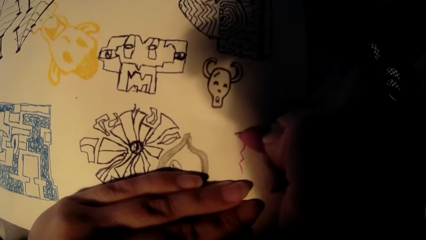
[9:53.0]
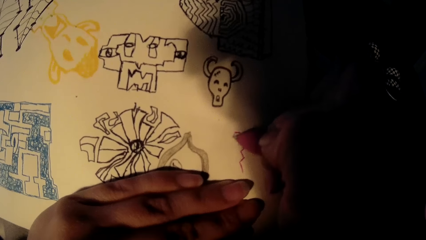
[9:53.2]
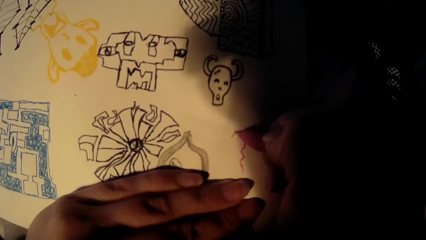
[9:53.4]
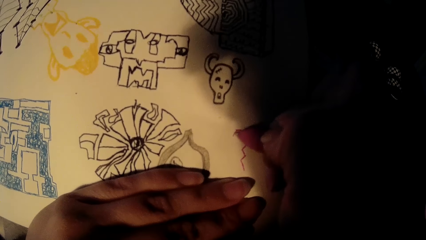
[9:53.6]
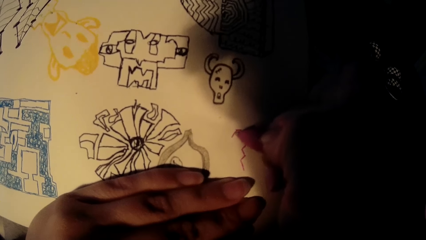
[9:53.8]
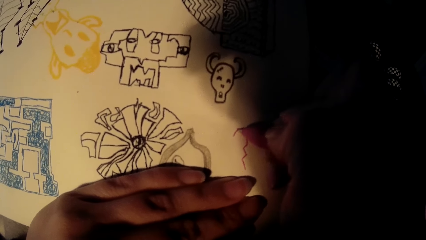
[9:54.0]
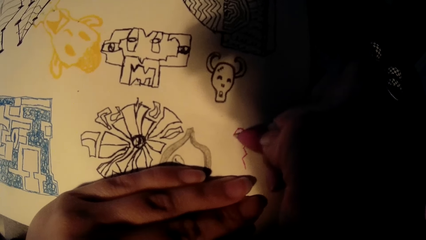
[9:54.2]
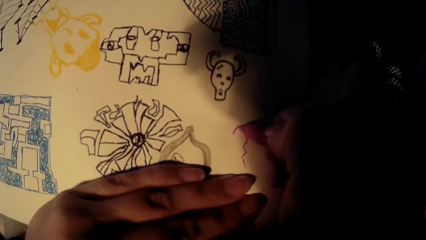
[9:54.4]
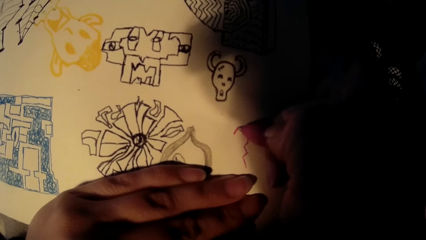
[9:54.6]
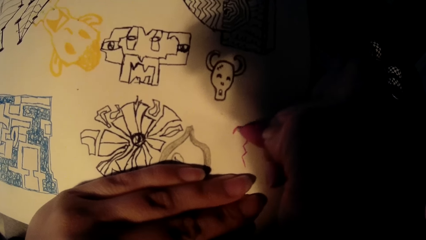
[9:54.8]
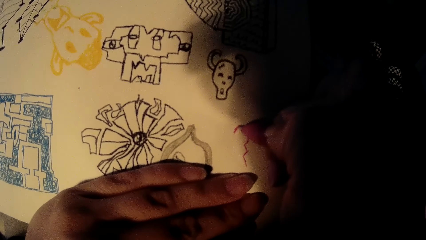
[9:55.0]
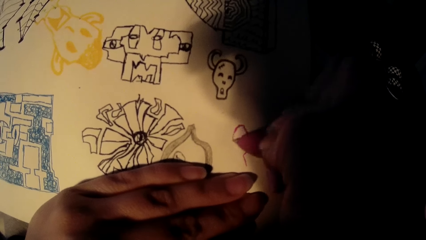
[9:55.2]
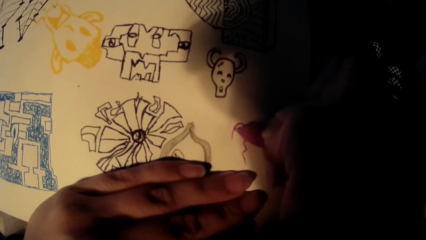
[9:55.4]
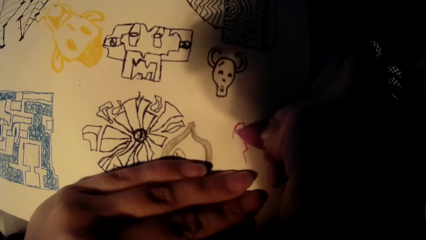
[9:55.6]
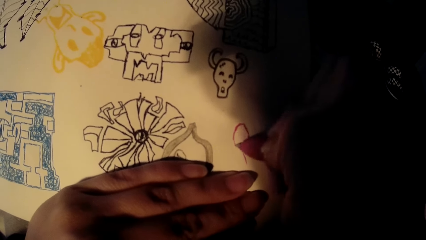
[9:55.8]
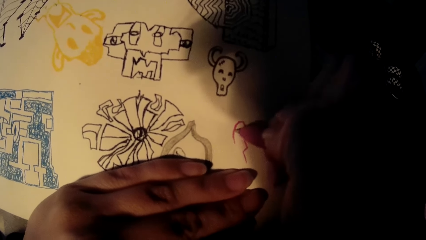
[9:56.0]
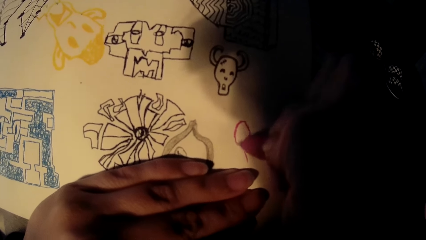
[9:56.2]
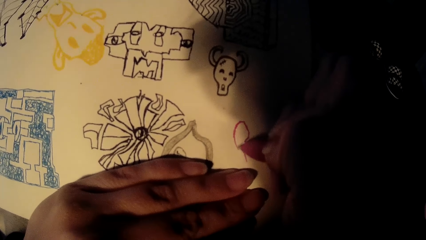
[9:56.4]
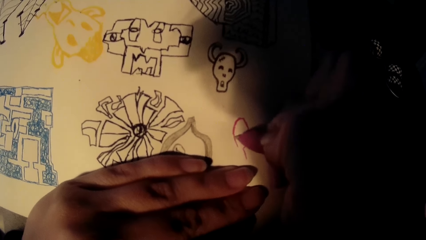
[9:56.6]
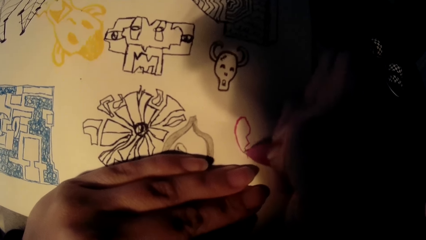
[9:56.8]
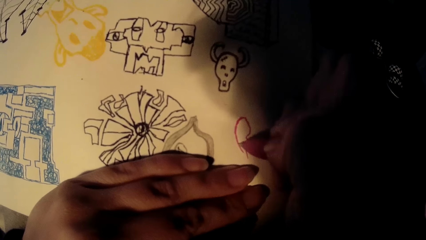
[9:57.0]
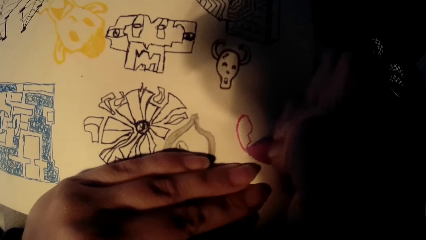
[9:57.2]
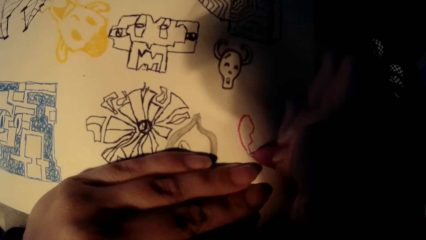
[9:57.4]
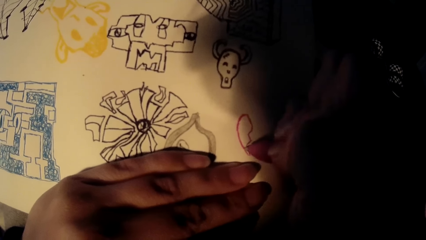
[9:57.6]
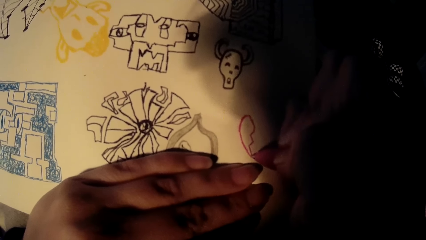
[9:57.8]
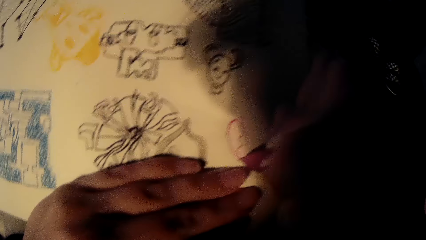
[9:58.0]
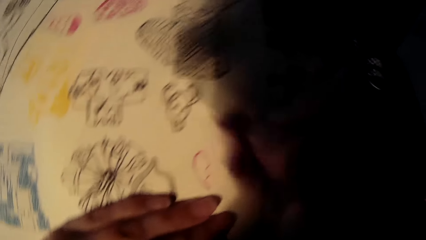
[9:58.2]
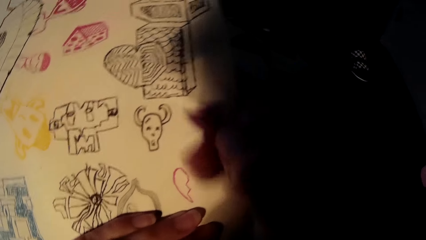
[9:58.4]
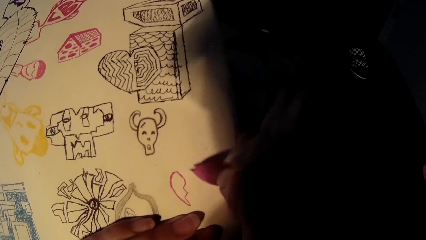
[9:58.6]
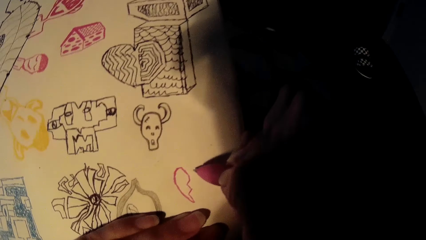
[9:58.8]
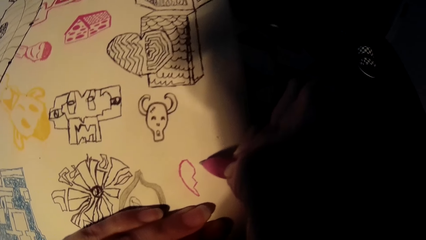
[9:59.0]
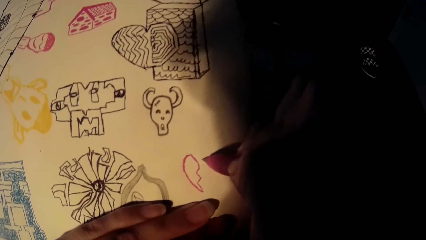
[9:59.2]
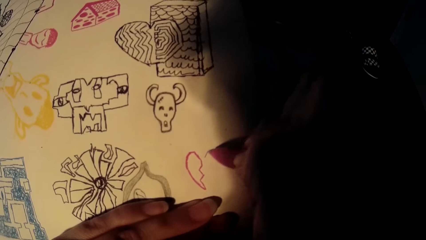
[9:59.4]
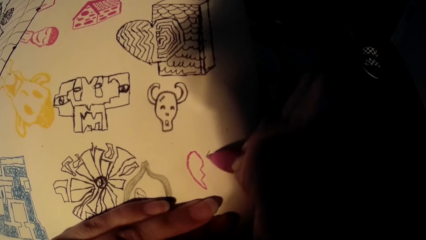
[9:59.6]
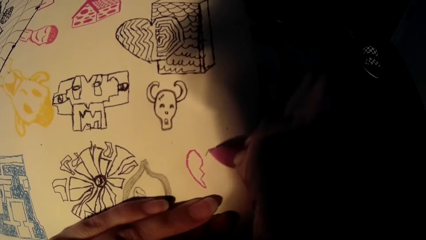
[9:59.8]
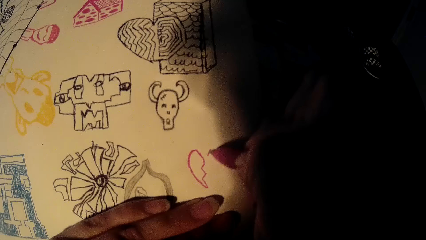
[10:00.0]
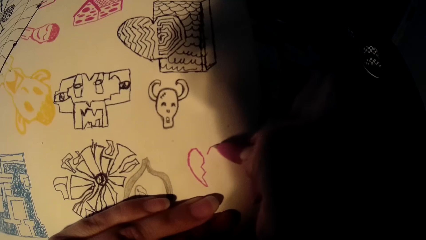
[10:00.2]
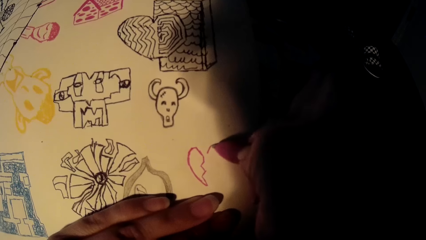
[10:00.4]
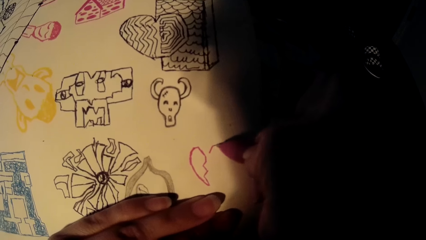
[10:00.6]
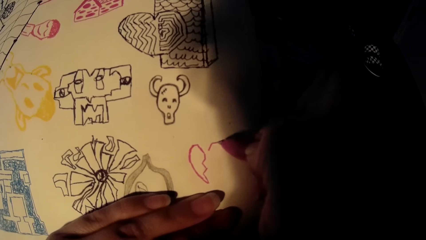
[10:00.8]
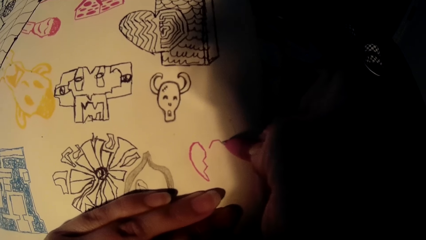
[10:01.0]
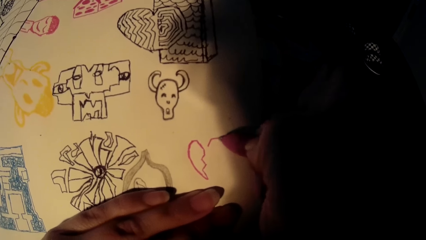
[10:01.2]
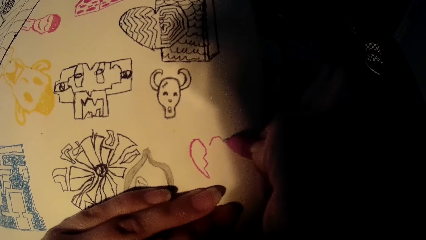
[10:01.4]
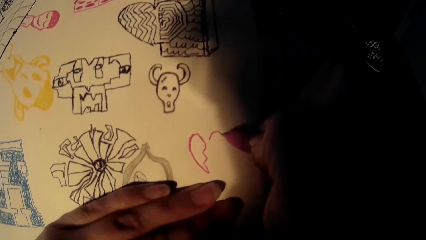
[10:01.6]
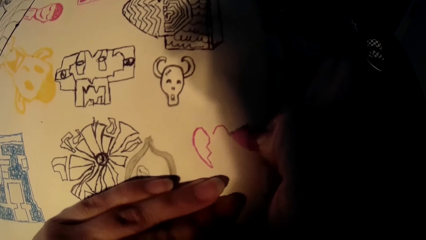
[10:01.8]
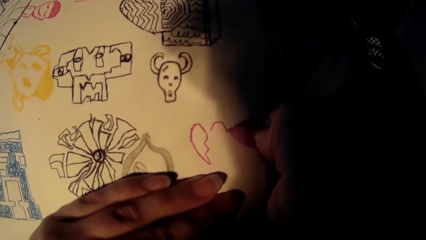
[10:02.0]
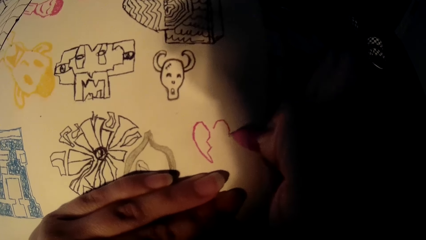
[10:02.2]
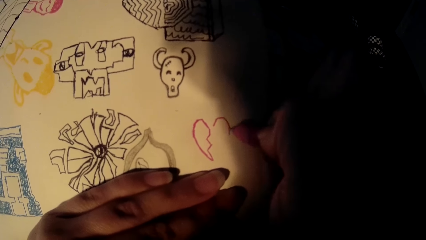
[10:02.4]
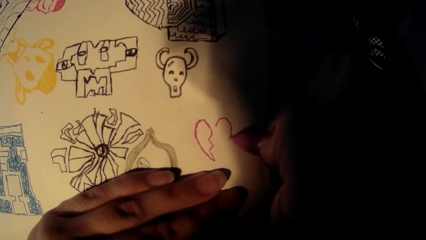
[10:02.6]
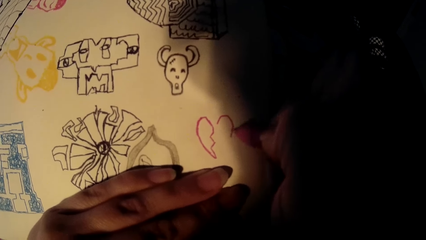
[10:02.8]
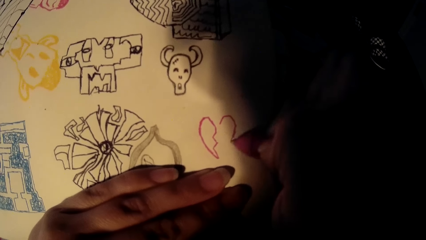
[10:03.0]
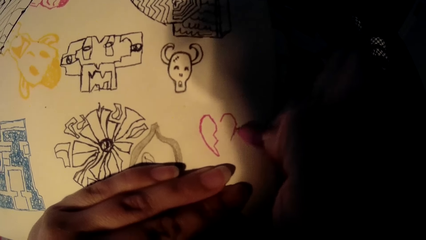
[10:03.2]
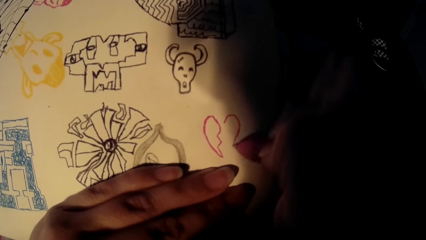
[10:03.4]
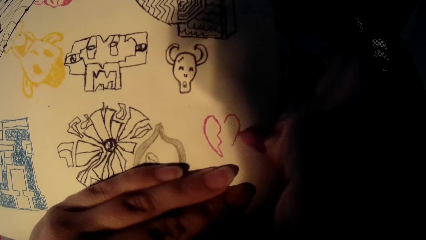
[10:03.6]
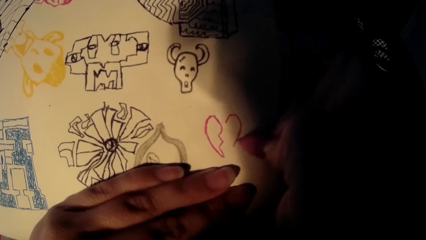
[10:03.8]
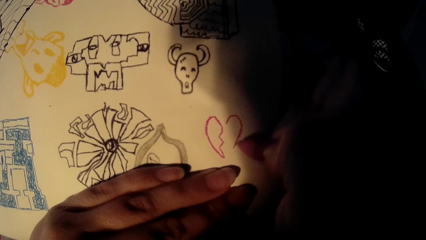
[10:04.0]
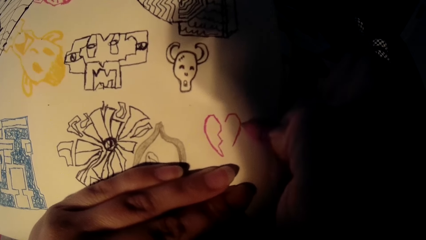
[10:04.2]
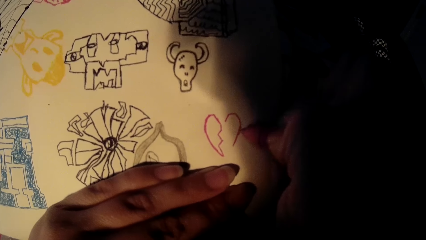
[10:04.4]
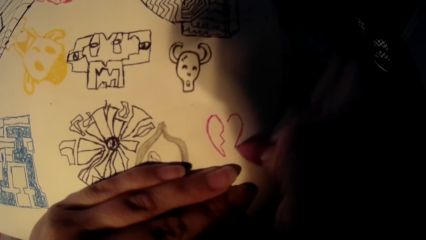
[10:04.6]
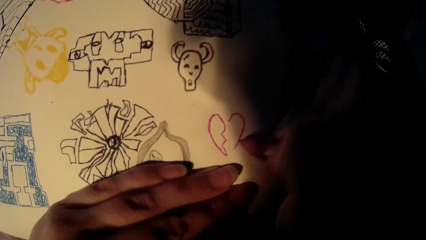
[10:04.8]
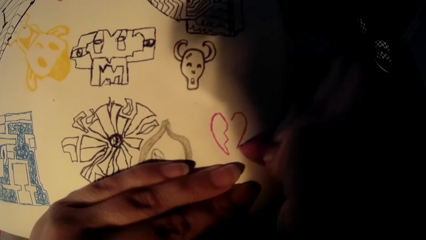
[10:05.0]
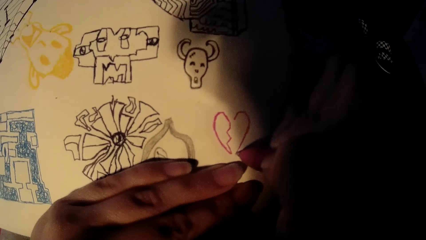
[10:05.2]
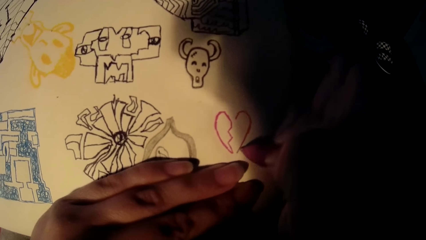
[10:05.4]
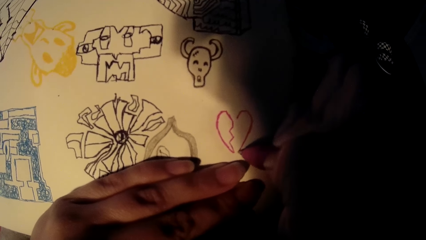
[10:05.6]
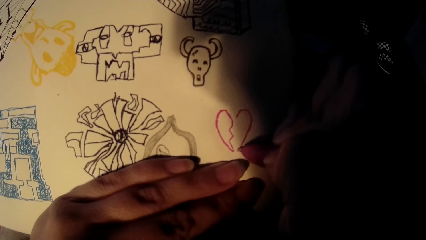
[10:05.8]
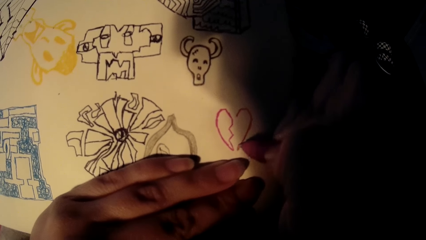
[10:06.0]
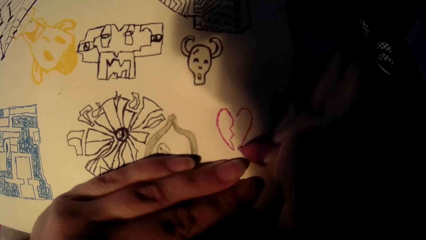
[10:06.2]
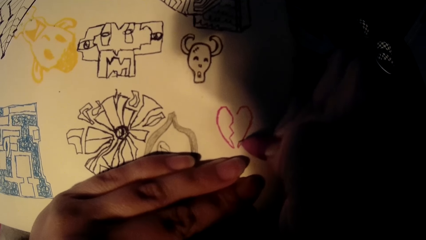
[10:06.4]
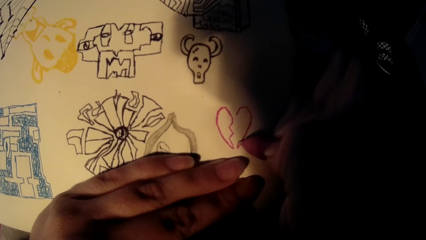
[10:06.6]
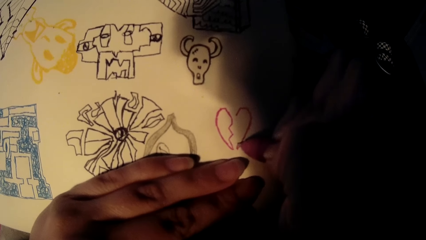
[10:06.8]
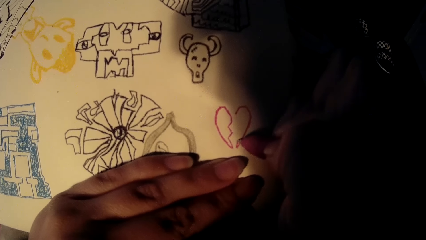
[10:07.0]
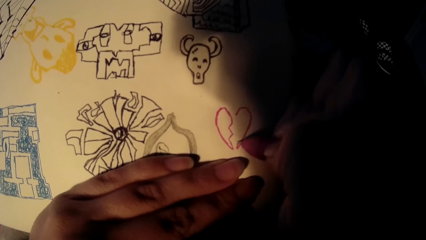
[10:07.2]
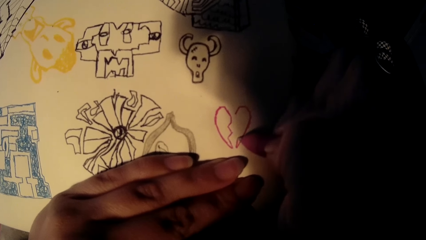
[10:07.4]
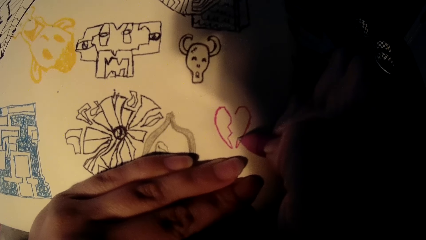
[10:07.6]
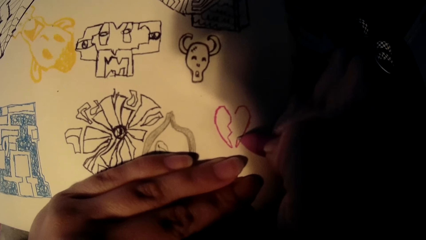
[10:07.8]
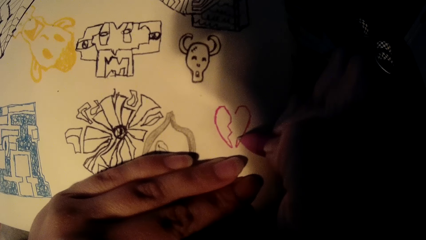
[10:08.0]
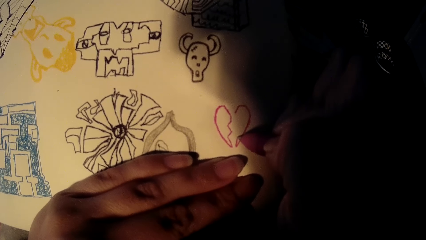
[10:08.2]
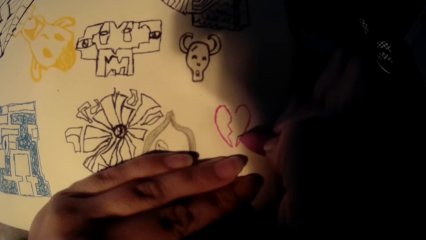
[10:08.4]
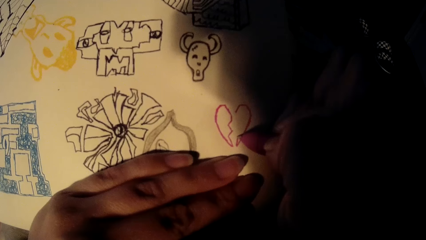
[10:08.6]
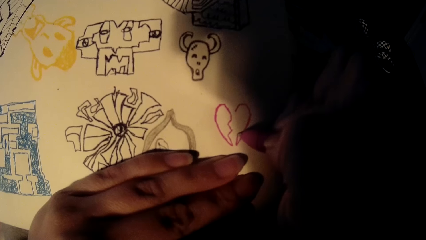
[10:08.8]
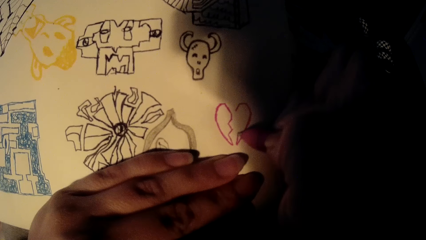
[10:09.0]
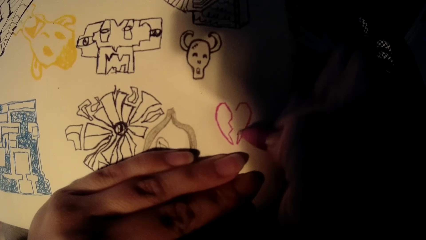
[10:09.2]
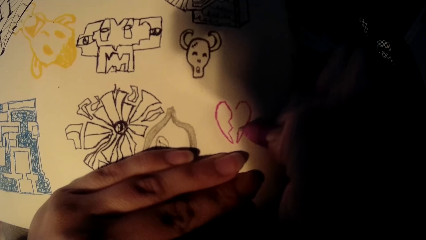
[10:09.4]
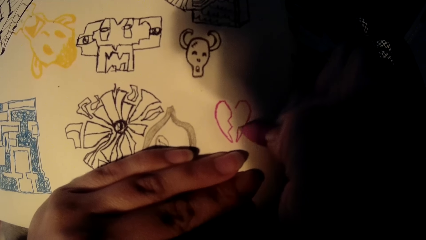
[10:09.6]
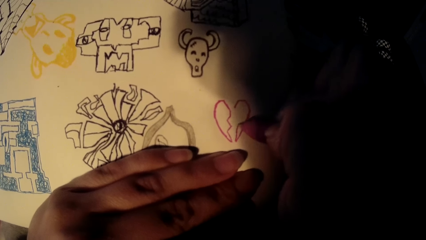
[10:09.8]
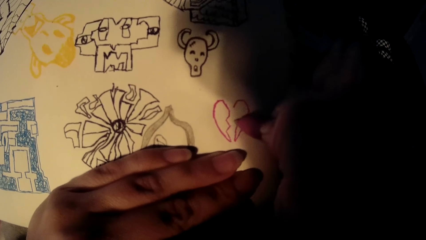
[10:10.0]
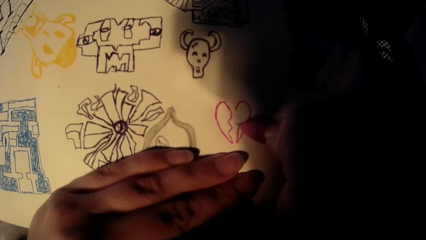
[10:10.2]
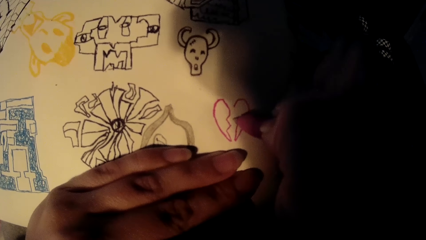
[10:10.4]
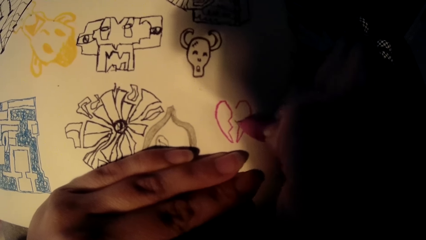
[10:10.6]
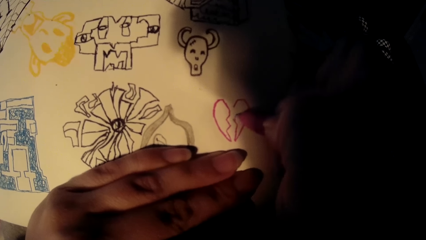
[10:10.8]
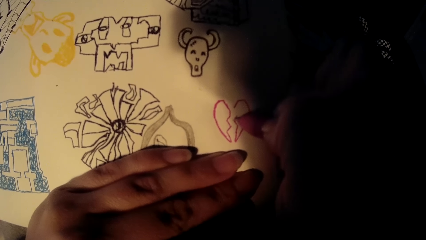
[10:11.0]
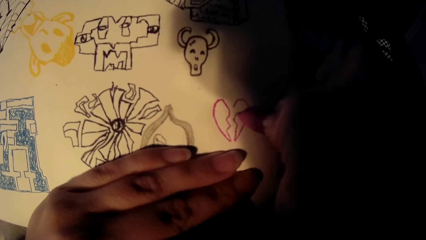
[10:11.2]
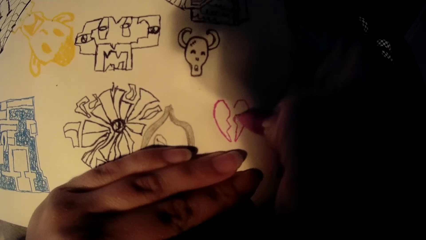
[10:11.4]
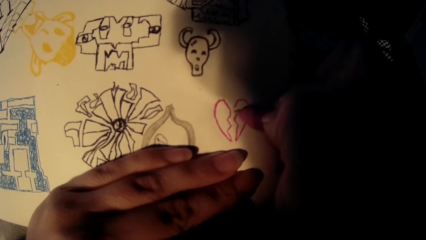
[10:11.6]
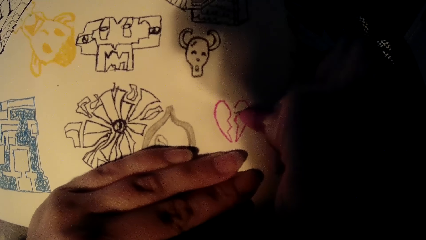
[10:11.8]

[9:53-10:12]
The camera wearer lifts the pen. They draw on the card. They remove the pen from the drawing board. They draw on the card using the pen.
